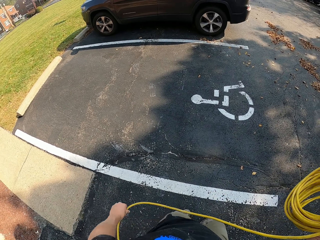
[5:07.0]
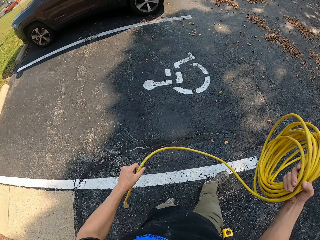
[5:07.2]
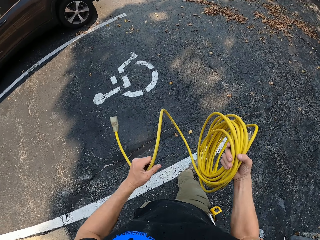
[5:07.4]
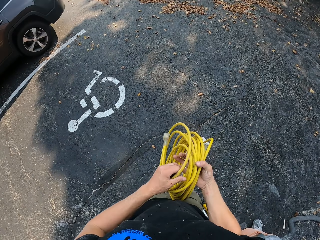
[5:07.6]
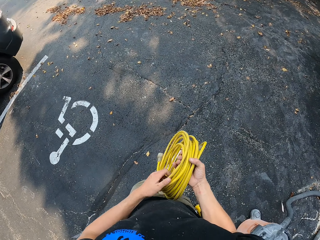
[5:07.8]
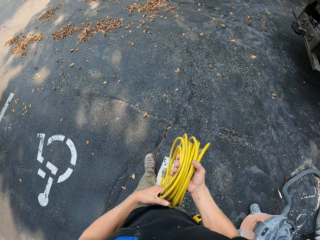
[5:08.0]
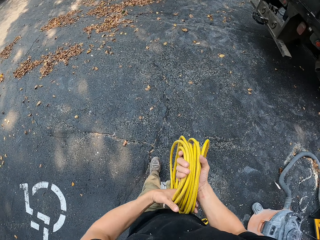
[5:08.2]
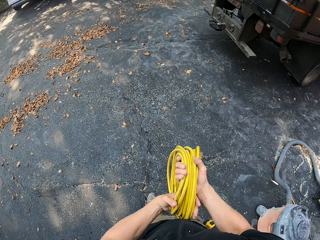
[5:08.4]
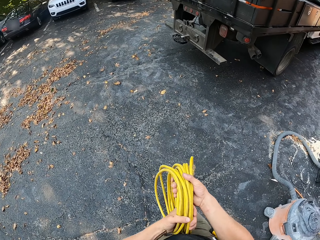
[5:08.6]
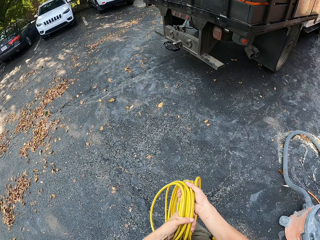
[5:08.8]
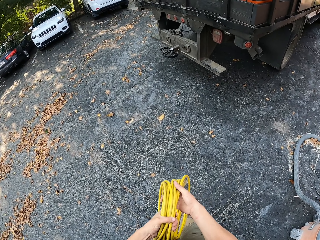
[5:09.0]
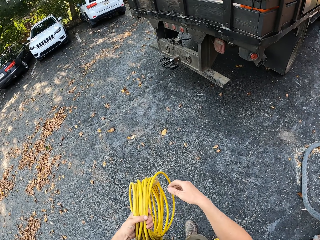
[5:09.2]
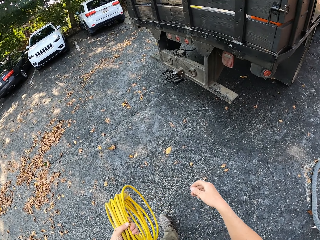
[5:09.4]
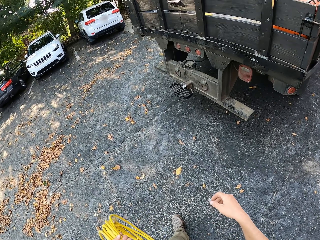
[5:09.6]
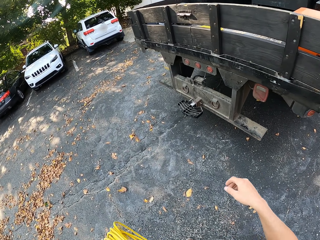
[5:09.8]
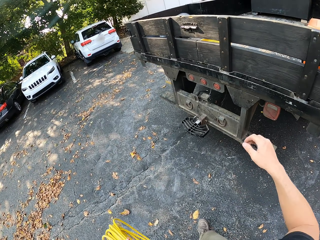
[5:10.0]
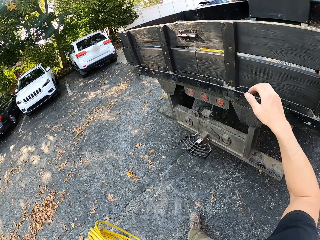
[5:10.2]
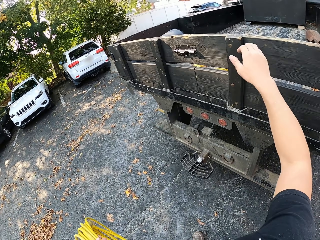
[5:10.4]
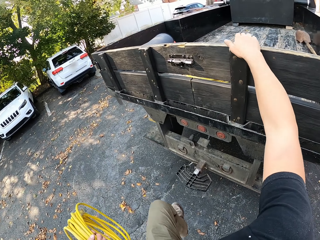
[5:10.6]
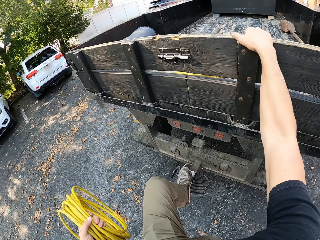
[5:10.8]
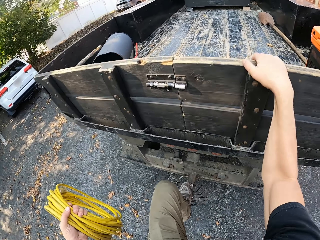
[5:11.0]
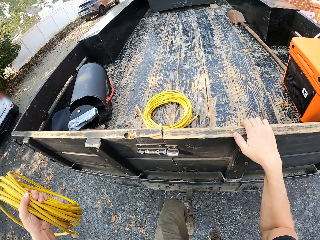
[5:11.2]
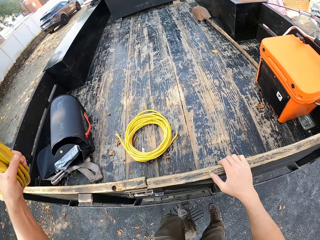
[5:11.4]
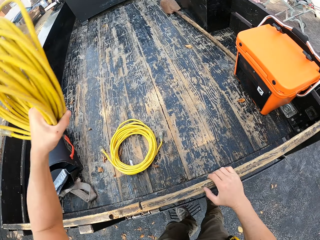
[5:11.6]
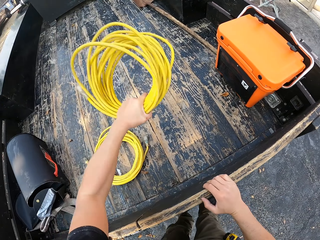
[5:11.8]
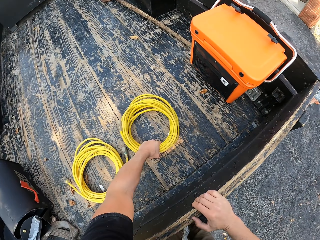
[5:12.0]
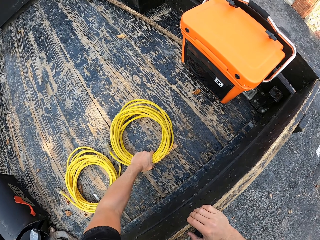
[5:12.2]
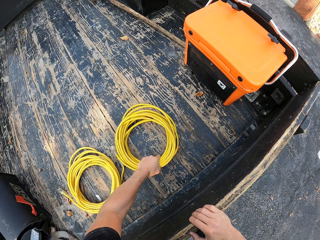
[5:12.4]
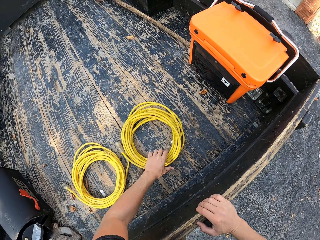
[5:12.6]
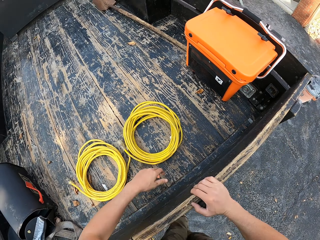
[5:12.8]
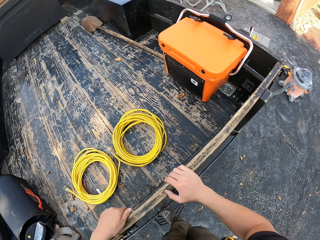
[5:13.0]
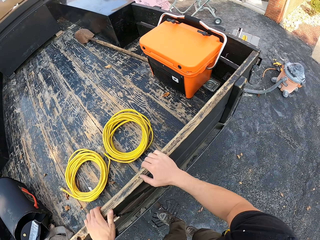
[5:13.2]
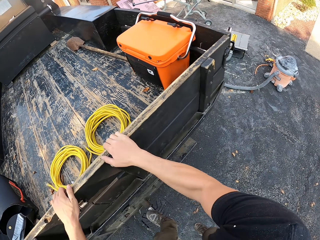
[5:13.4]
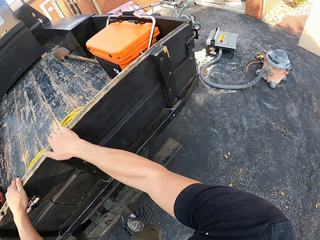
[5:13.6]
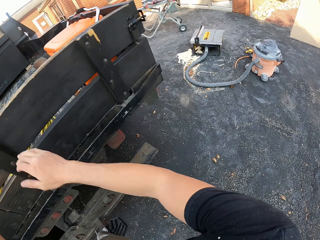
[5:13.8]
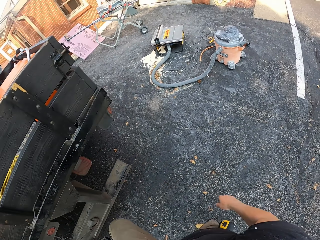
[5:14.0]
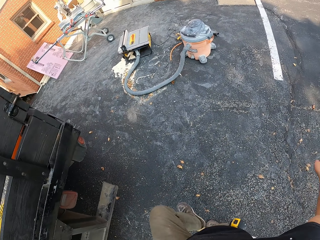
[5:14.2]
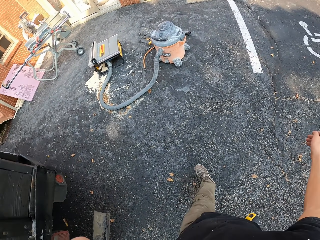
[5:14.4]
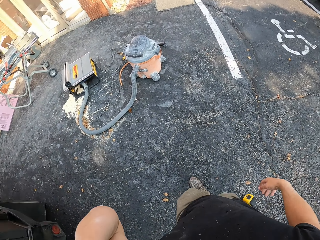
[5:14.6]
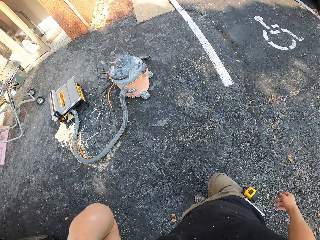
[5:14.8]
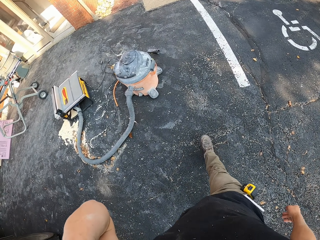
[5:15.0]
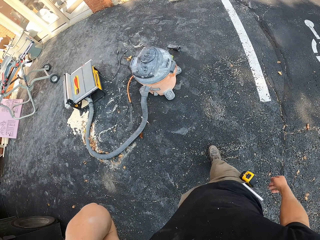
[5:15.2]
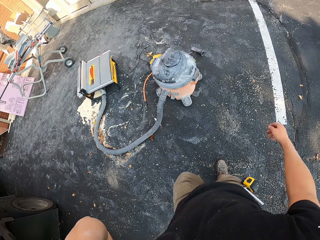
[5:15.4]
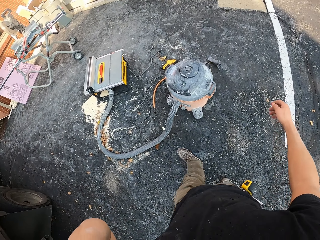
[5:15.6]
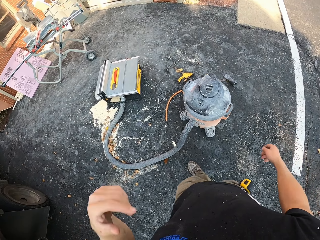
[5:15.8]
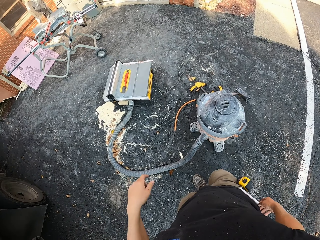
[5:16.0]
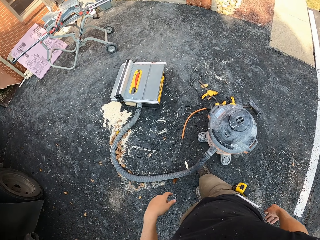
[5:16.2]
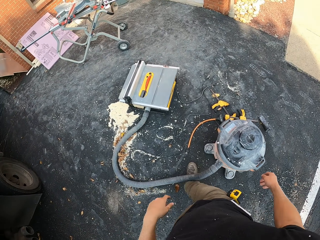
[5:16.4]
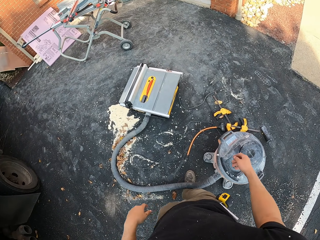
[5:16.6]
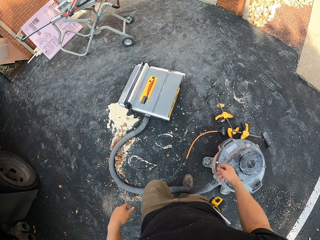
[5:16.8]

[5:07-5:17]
The camera wearer walks with the wire. They hold the back of the truck. They touch the vehicle. They throw the cable in the truck. They jump down from the truck. They walk back.

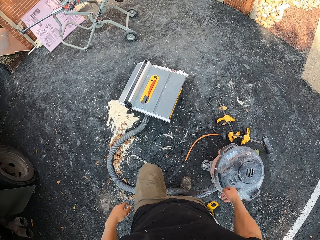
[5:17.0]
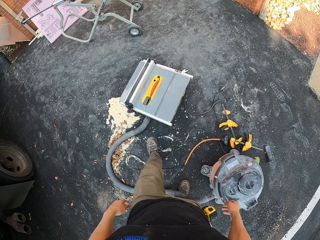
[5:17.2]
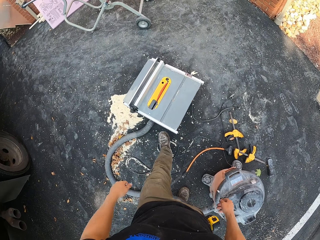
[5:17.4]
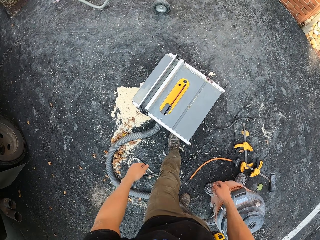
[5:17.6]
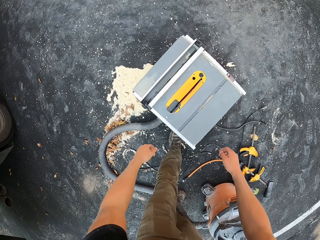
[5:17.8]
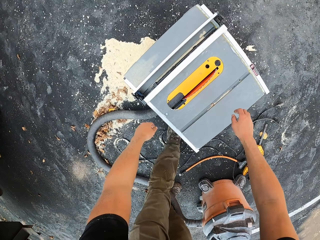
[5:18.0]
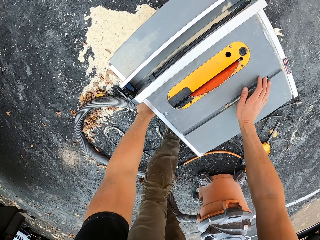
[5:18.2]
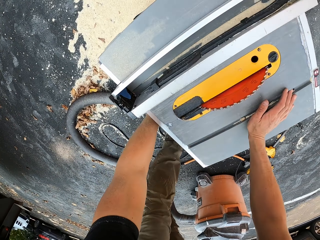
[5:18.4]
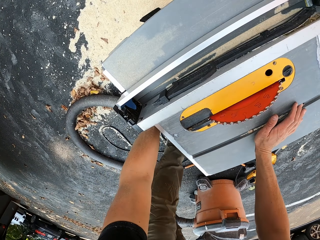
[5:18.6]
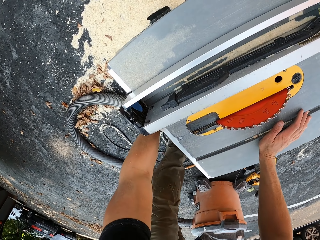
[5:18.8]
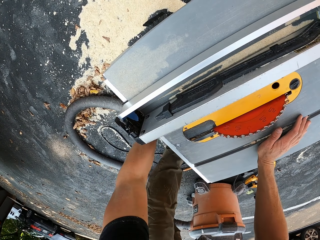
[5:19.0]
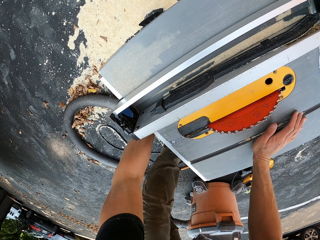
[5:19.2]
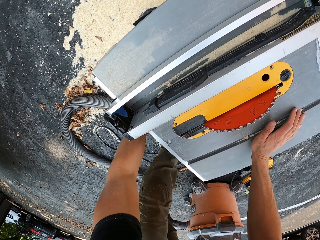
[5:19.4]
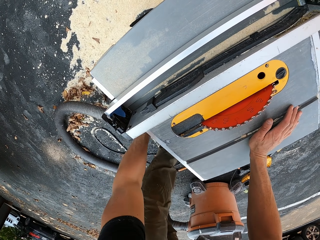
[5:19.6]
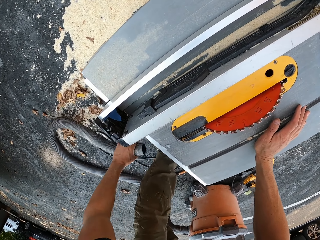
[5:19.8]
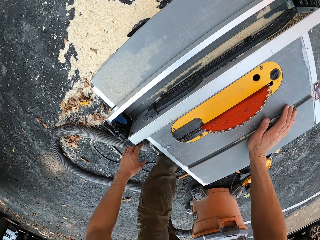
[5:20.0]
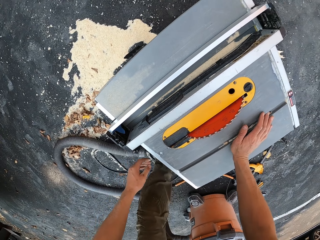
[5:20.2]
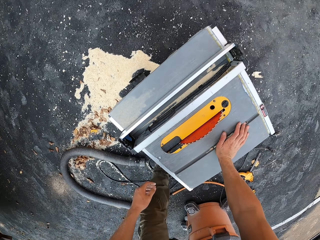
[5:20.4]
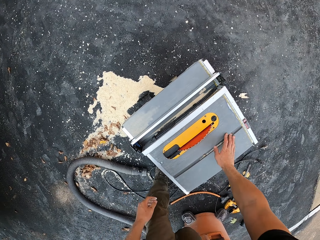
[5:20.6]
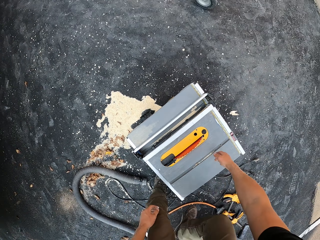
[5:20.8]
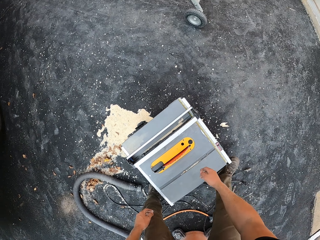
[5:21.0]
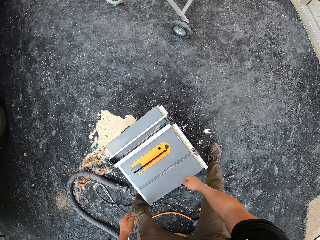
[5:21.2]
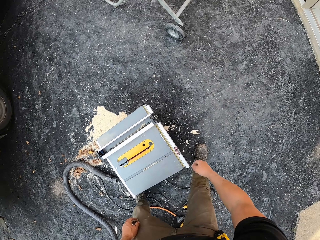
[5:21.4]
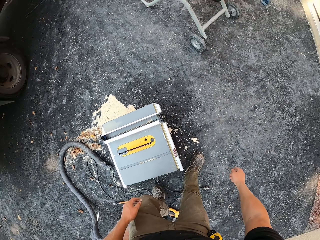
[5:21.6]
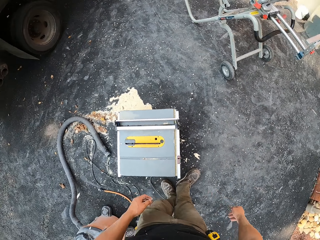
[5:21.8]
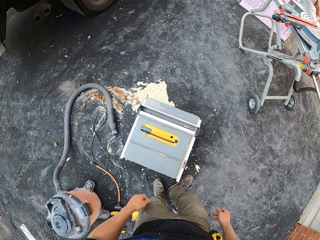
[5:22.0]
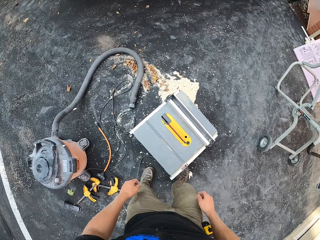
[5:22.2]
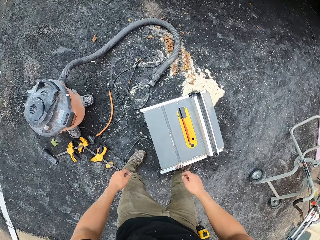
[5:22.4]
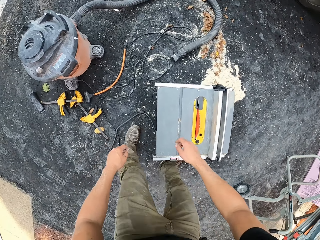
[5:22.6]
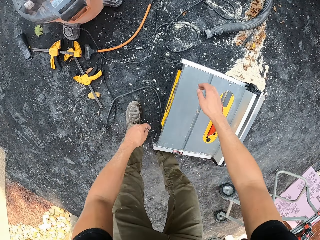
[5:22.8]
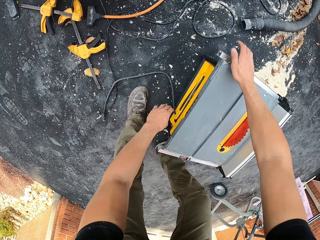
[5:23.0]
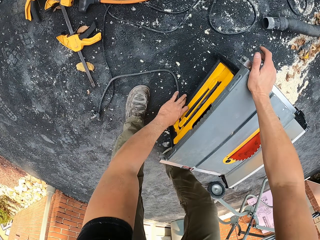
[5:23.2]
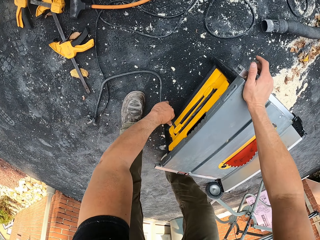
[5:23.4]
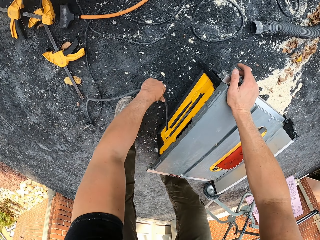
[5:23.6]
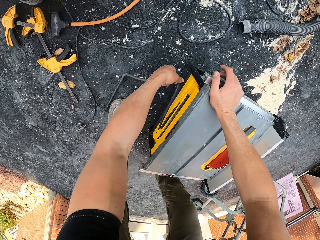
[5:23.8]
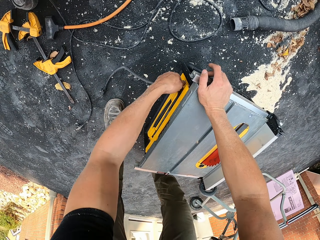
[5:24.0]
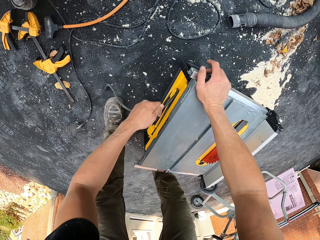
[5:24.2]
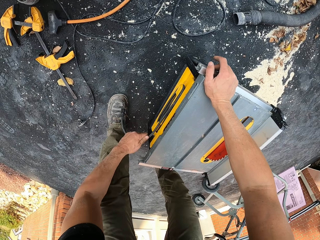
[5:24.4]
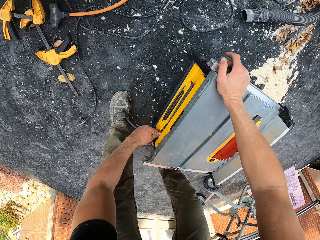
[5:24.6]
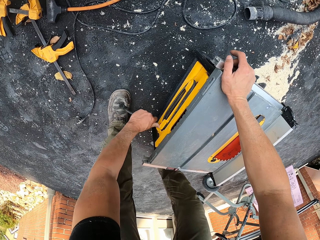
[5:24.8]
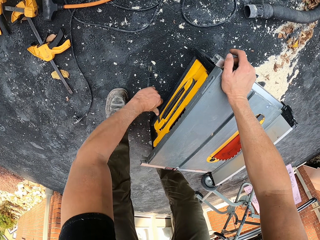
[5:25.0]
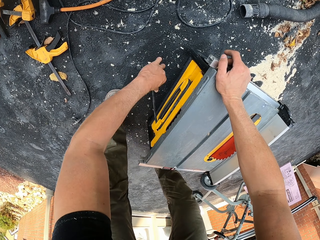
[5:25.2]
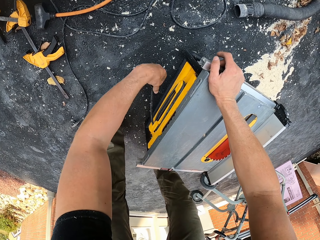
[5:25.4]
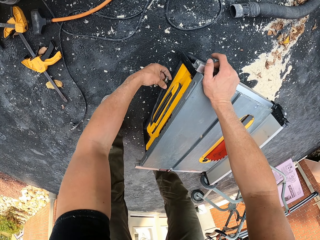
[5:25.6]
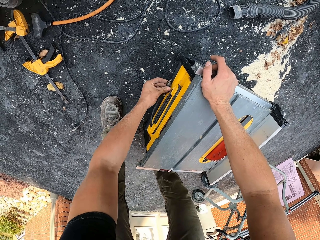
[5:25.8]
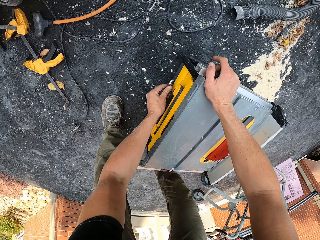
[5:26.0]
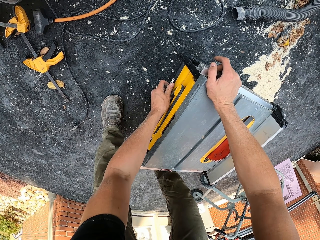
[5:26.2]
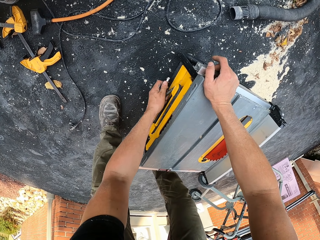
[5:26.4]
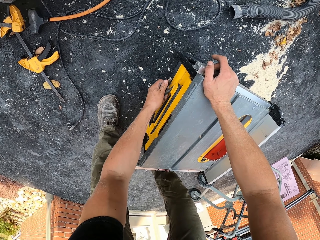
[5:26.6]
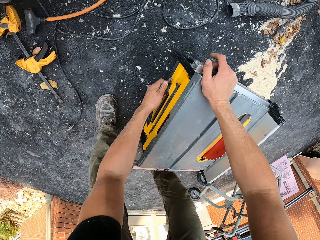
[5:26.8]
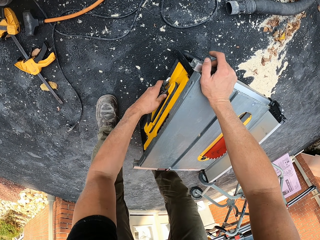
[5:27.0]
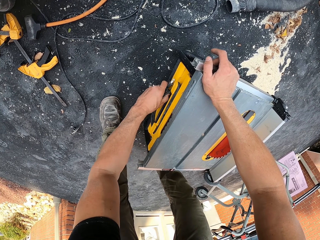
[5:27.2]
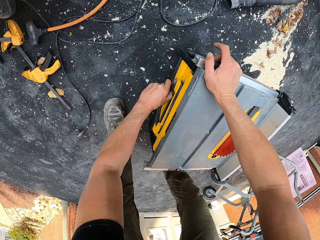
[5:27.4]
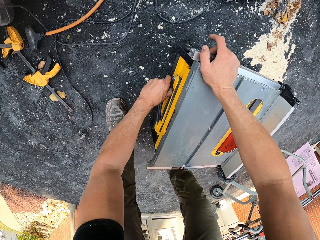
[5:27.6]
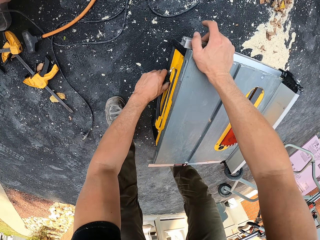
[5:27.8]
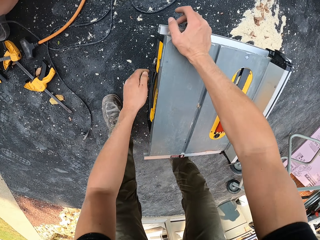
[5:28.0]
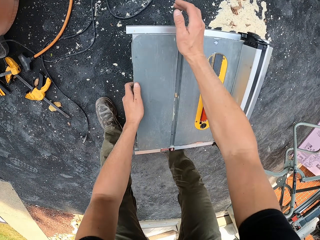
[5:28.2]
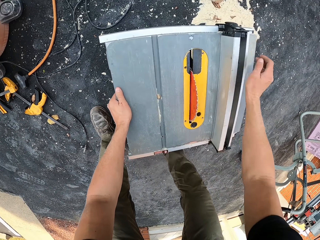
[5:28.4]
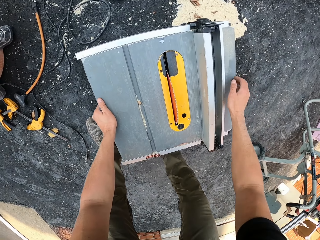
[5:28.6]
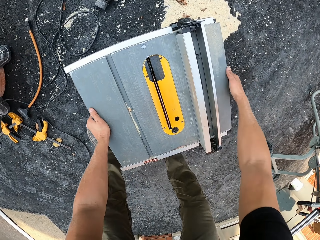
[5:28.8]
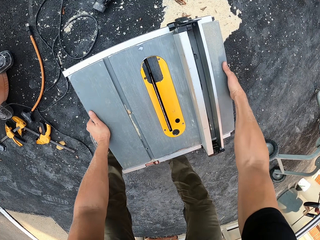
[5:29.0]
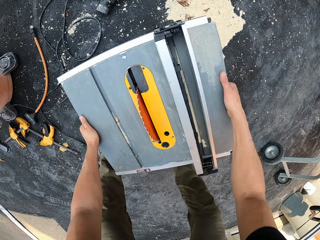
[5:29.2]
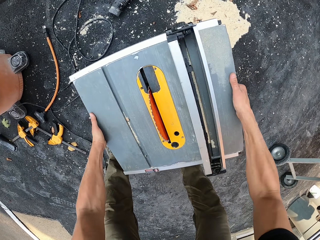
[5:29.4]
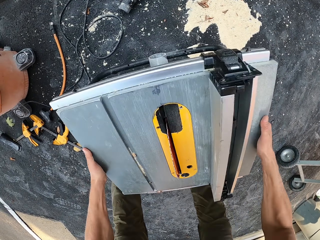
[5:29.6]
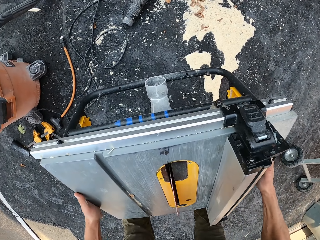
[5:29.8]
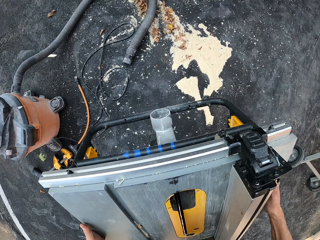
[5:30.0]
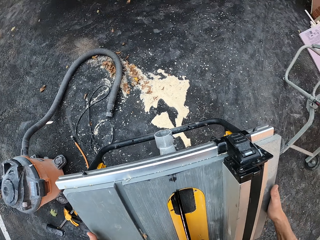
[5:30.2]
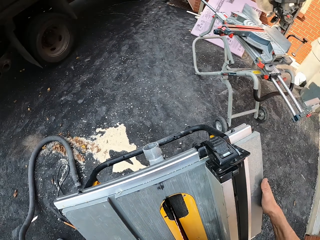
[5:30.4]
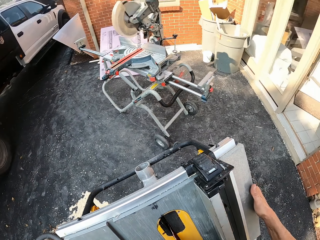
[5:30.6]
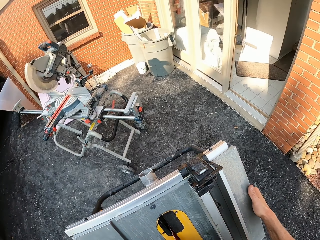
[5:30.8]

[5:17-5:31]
The camera wearer touches the wood machine. They remove the pressure hose pipe from the machine. They move. They loop the extension wire on the machine. They lift the machine. They carry the generator.
